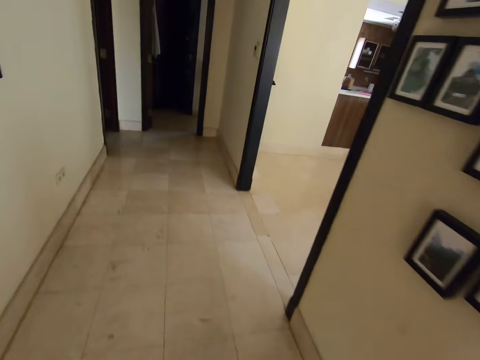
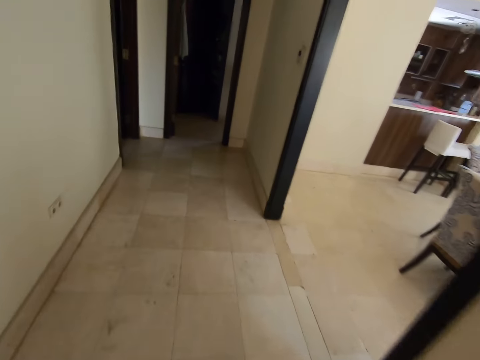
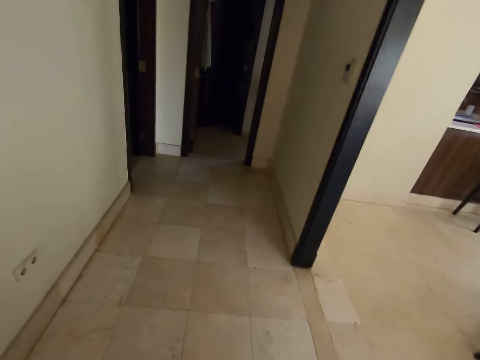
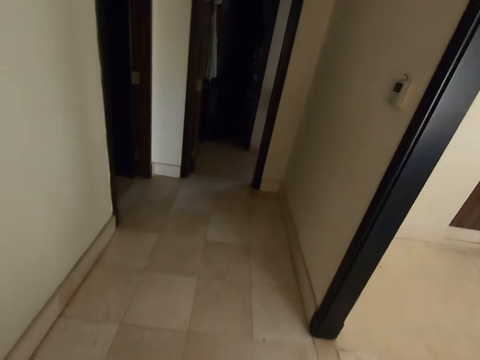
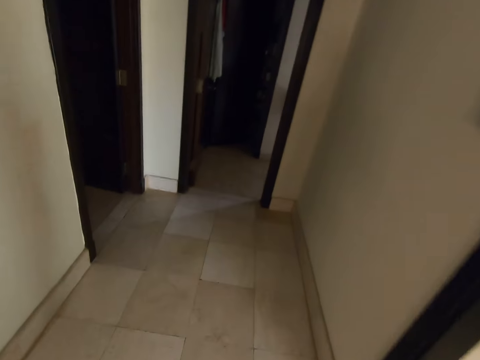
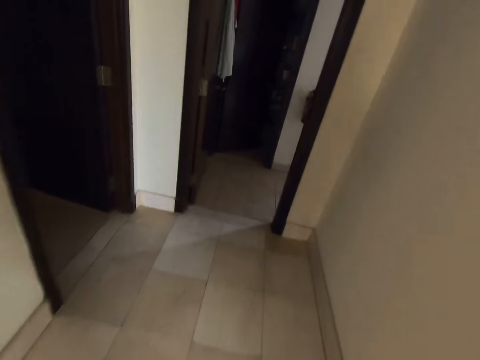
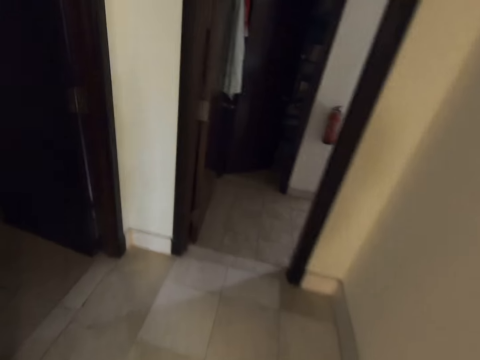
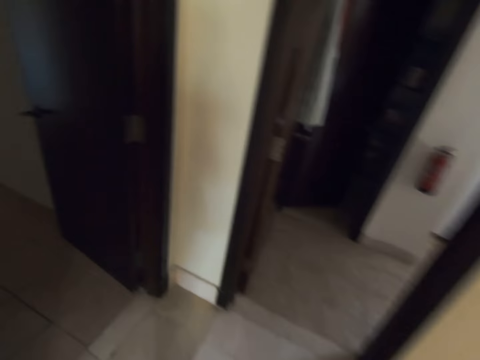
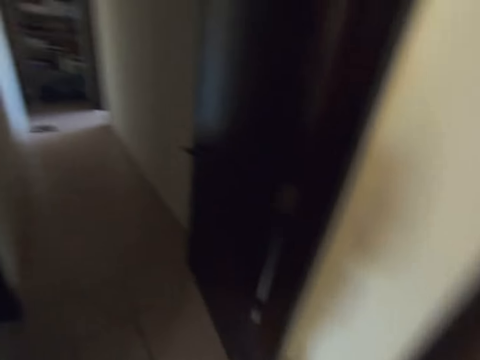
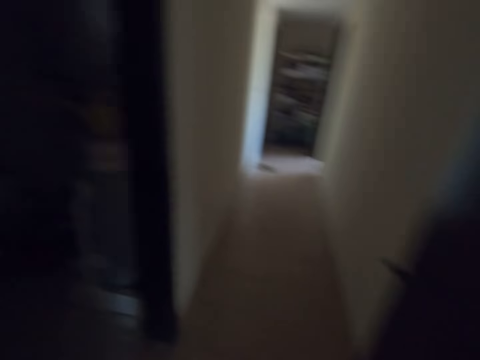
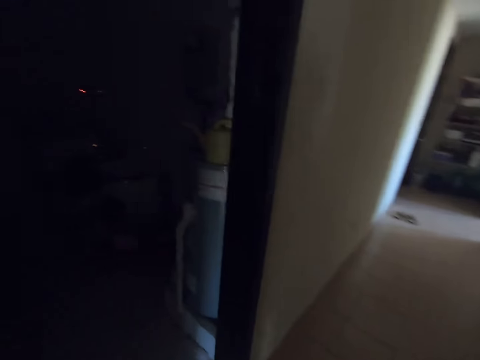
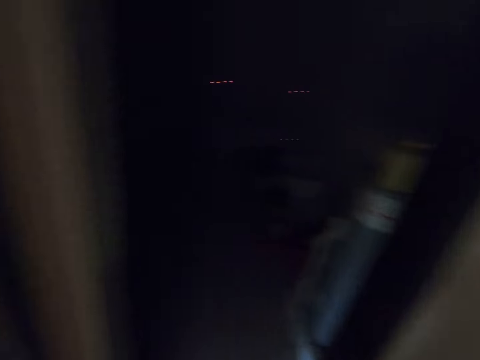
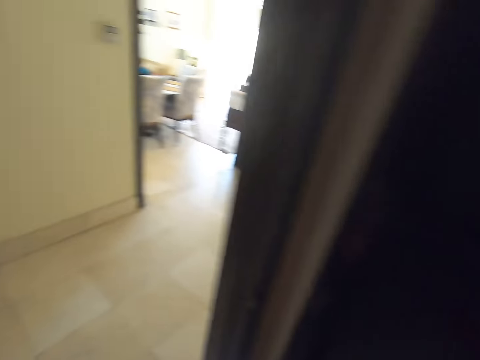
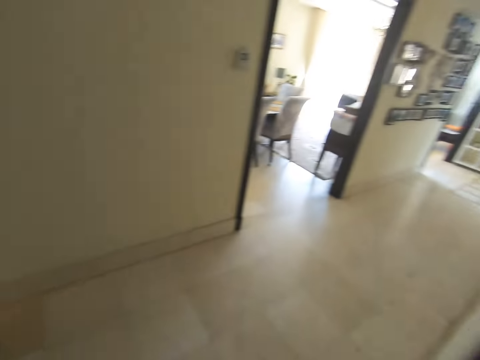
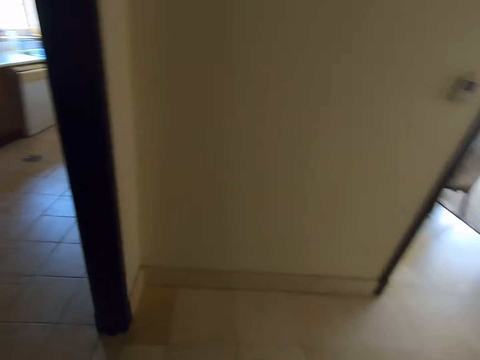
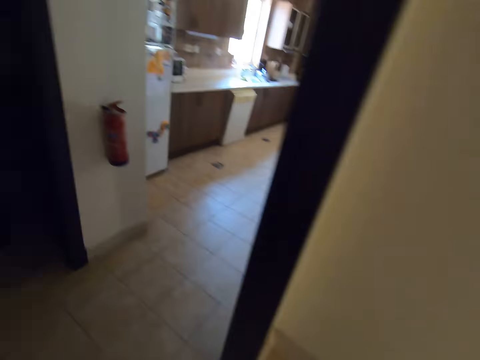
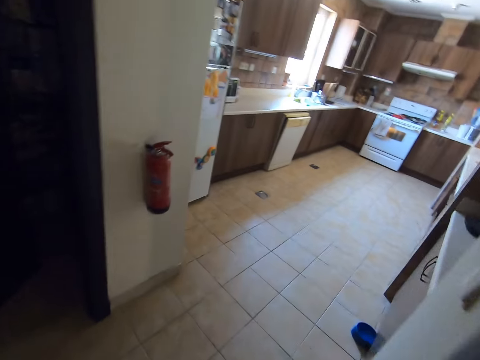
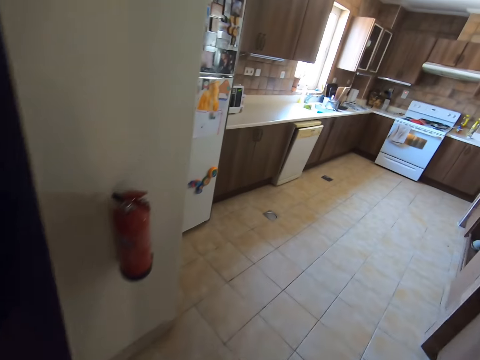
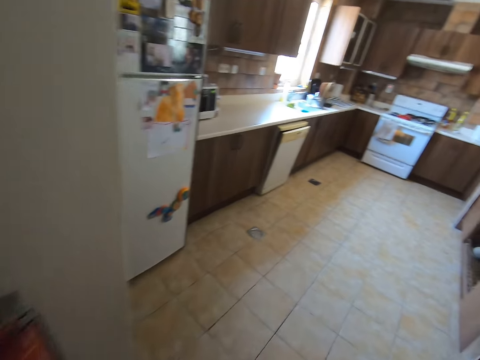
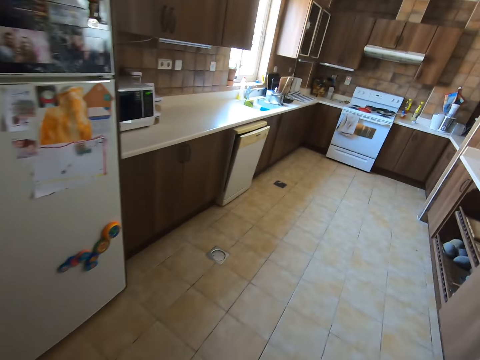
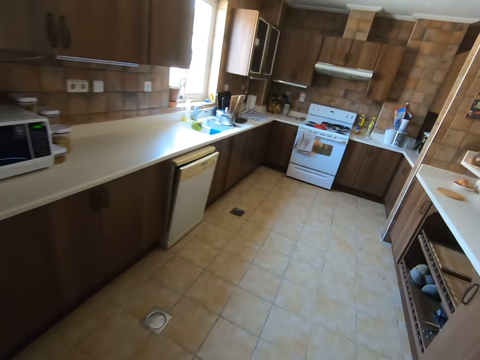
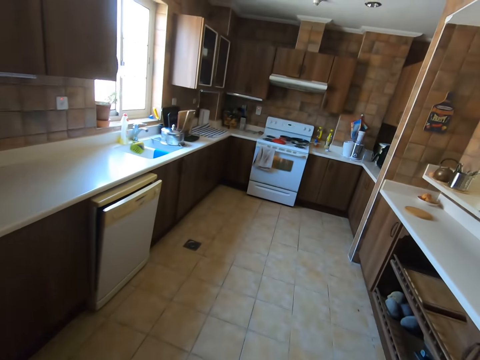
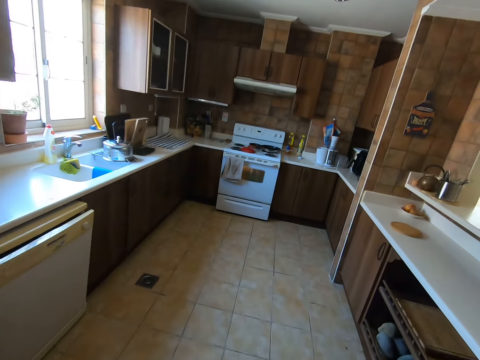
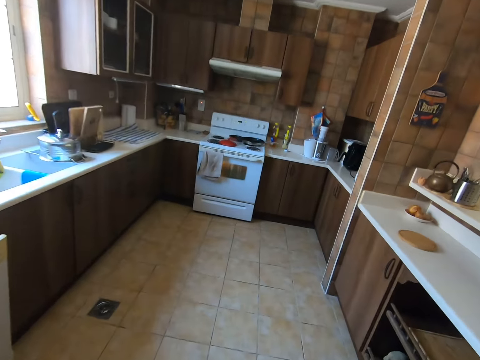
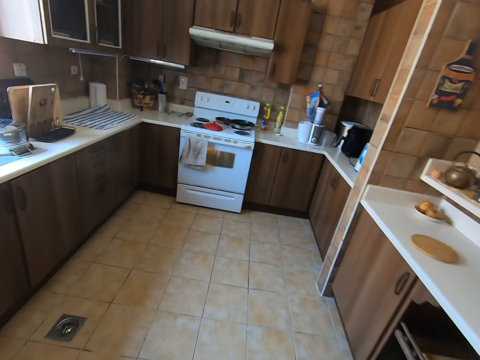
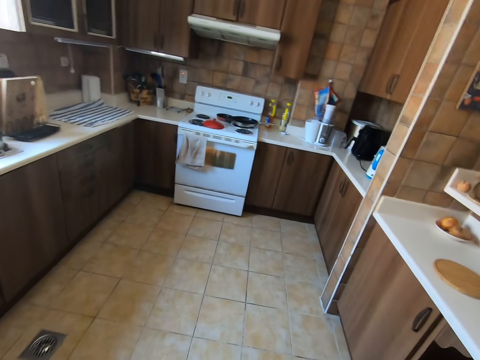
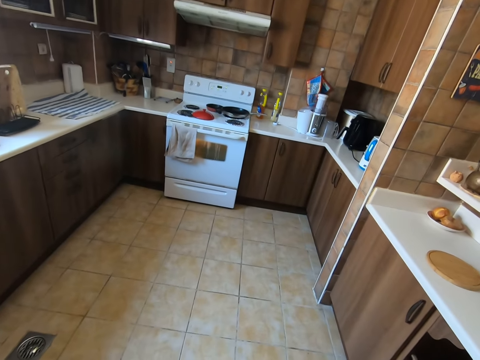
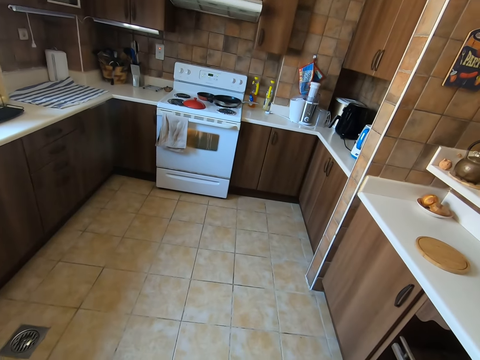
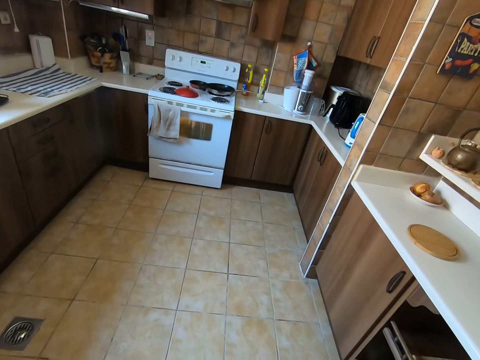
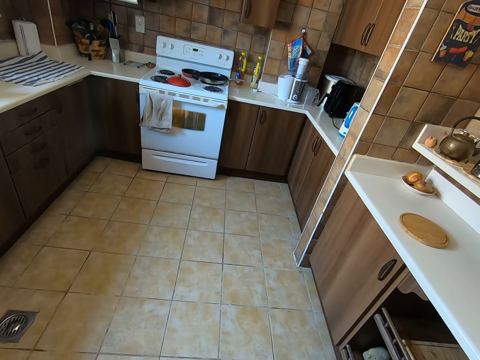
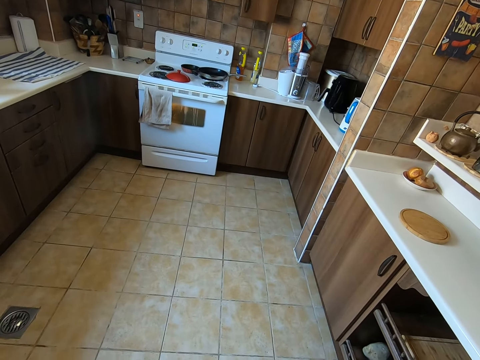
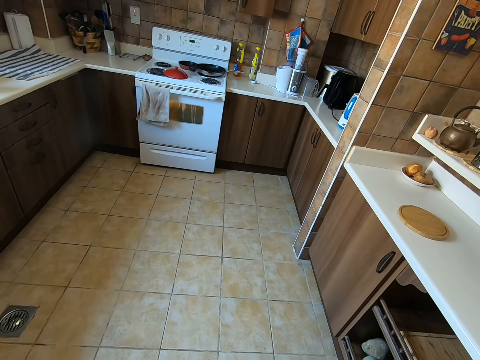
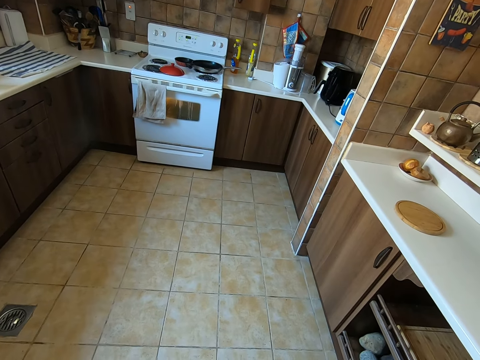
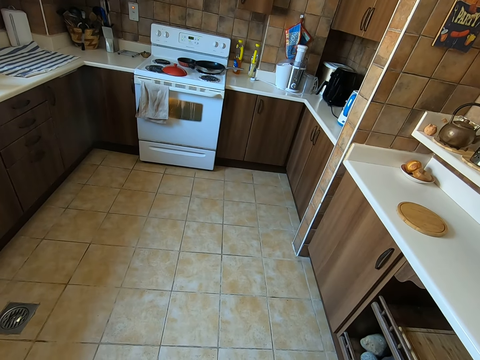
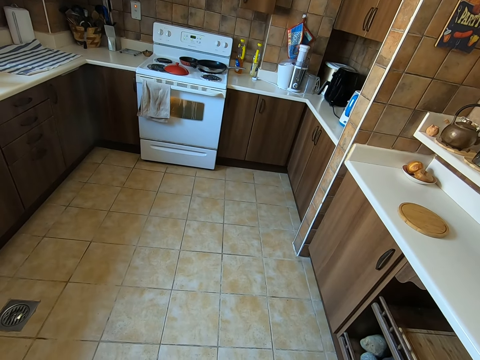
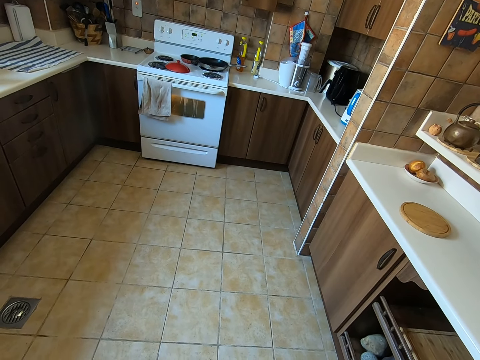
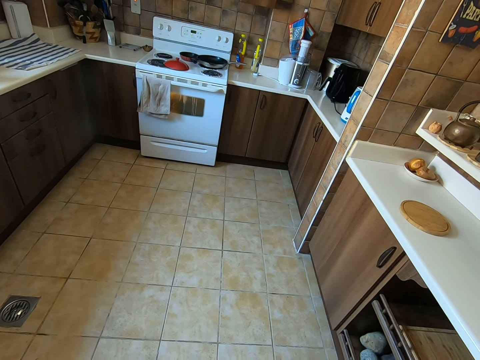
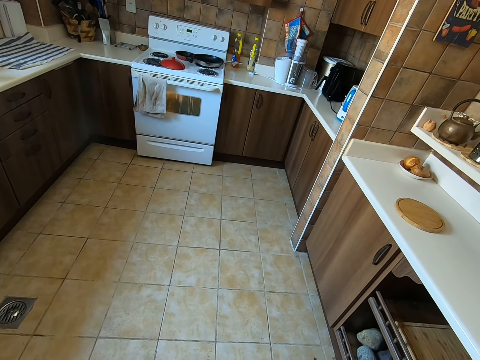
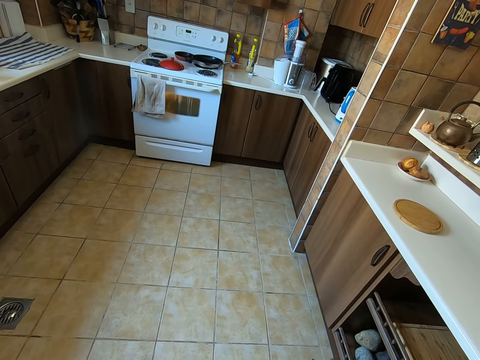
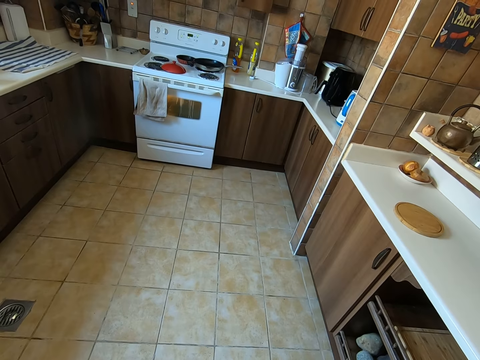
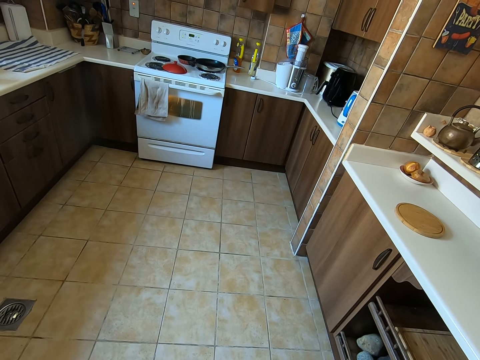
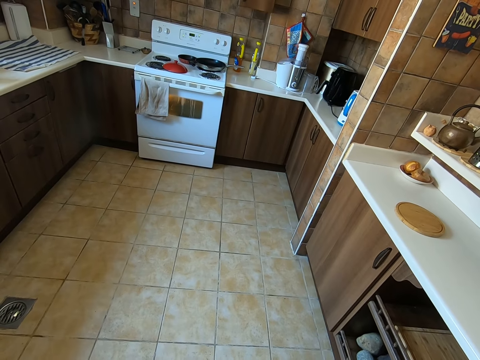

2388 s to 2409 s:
The camera wearer enters into the kitchen. They stand in the kitchen. They look around.

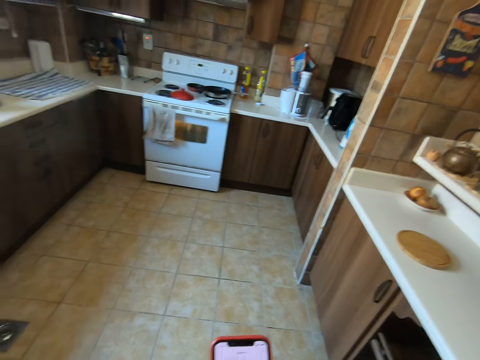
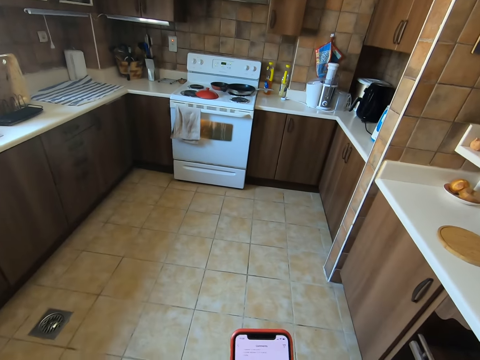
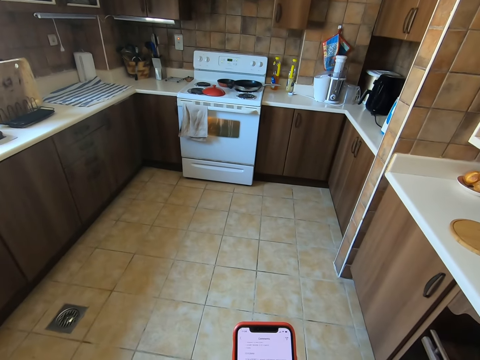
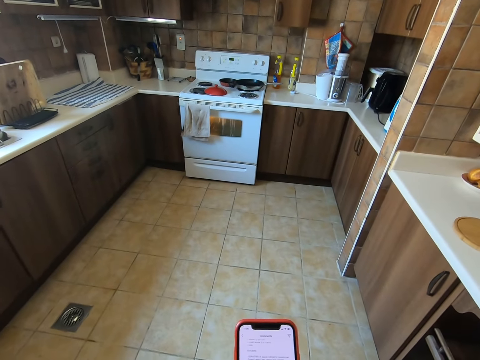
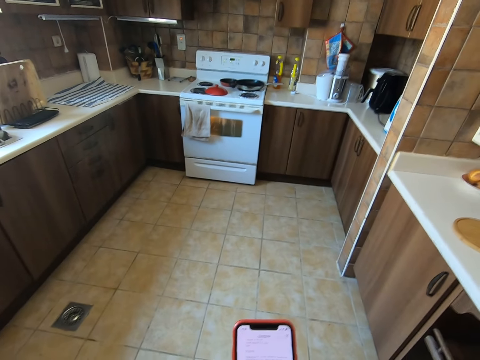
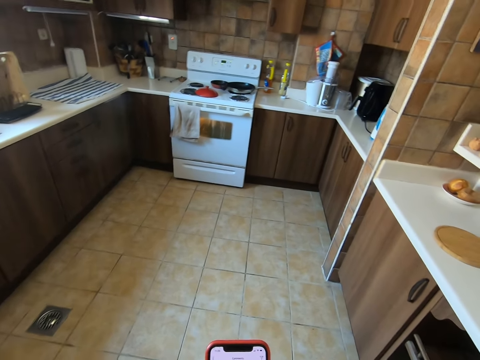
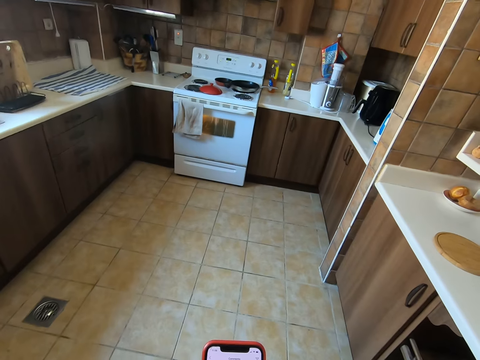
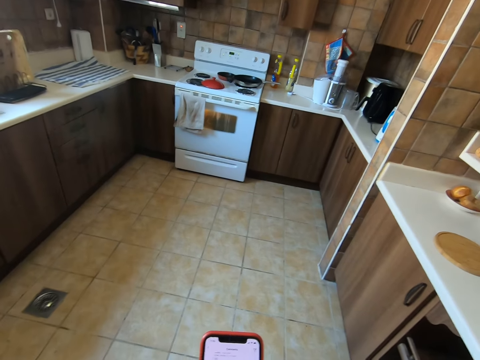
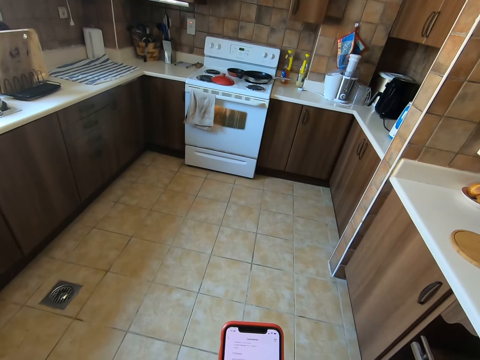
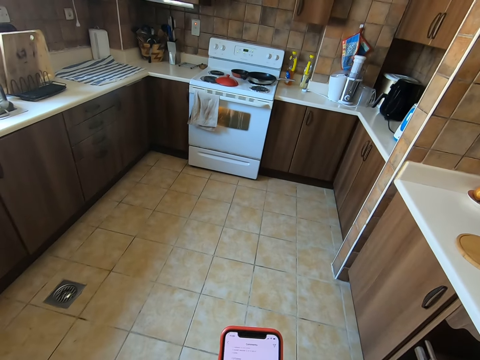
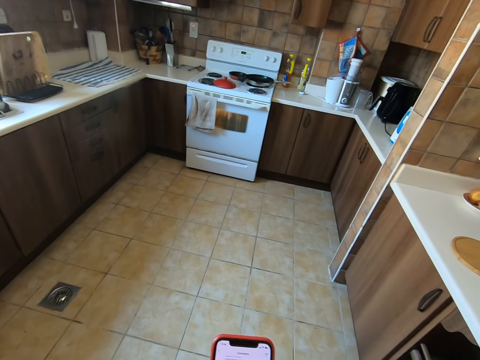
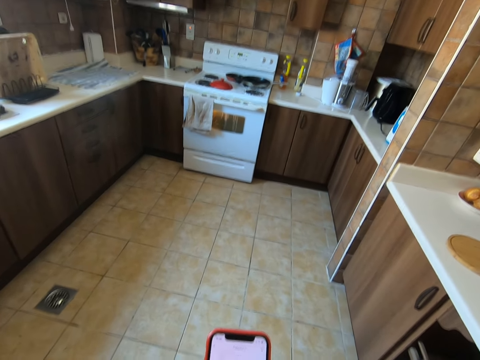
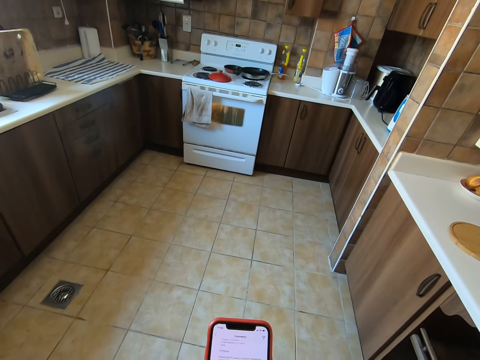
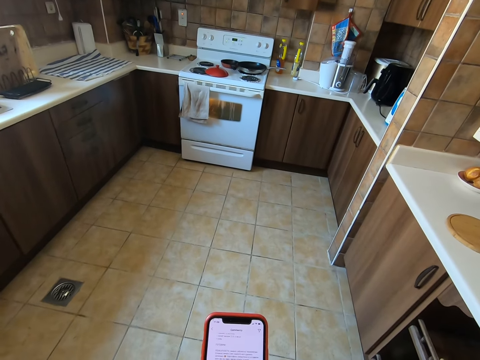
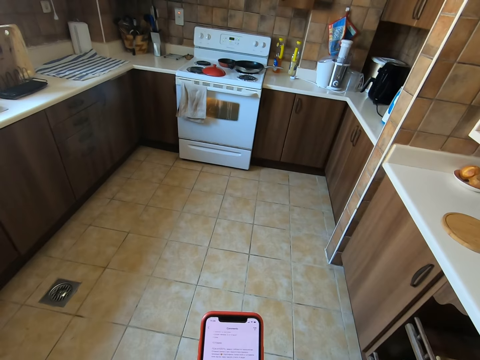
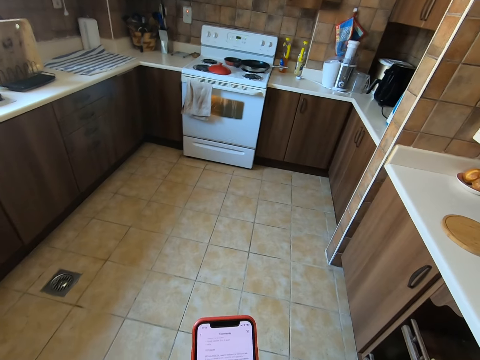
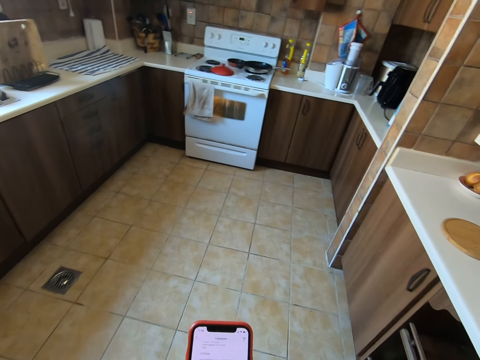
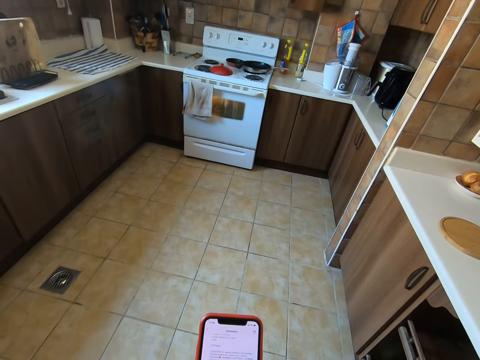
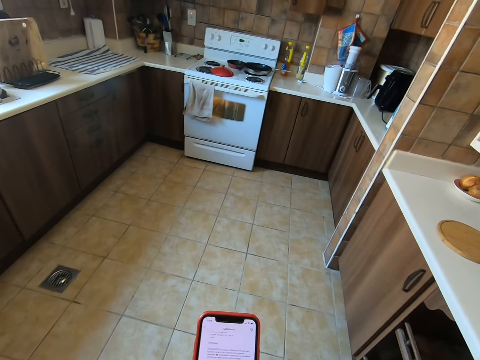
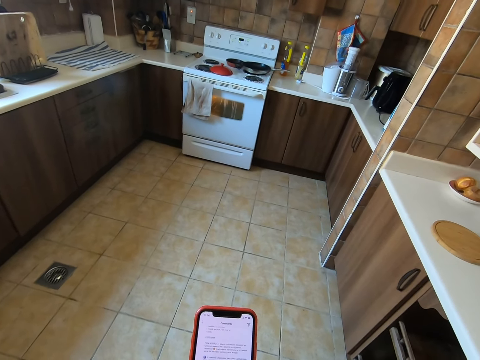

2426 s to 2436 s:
The camera wearer uses a phone.
